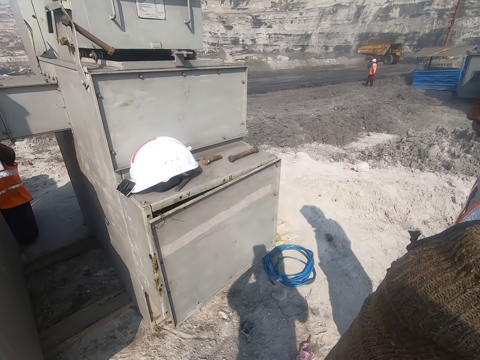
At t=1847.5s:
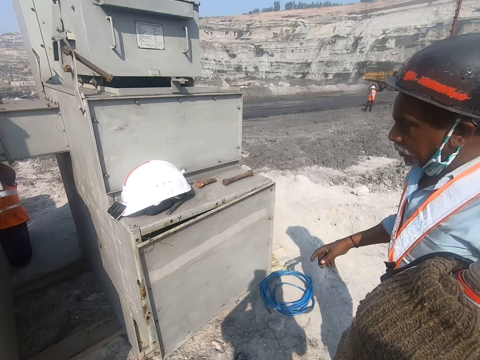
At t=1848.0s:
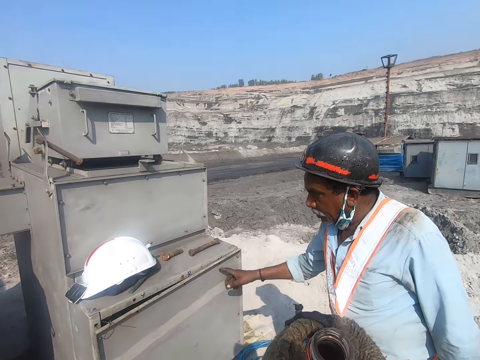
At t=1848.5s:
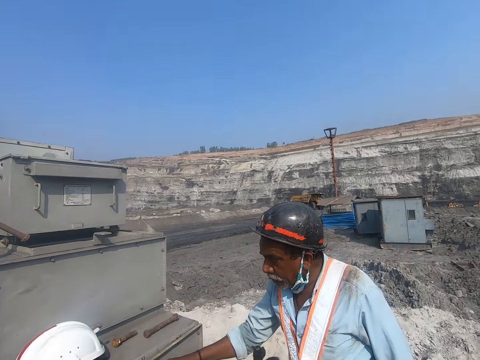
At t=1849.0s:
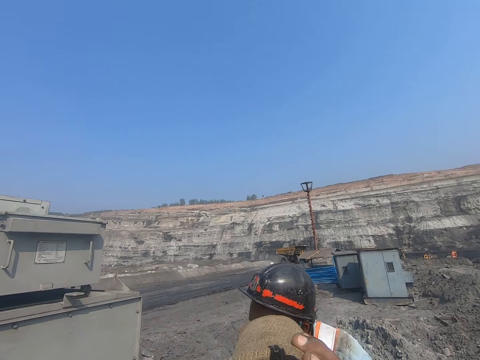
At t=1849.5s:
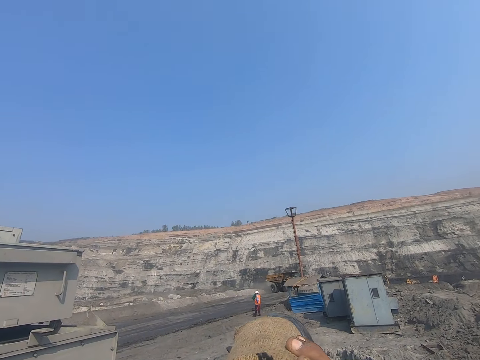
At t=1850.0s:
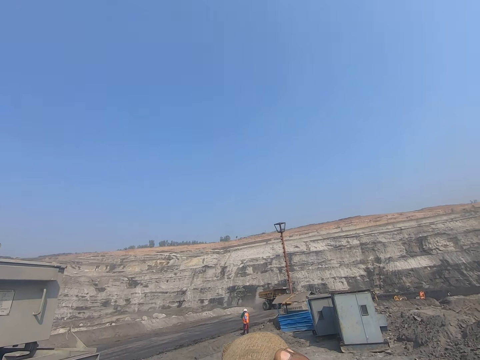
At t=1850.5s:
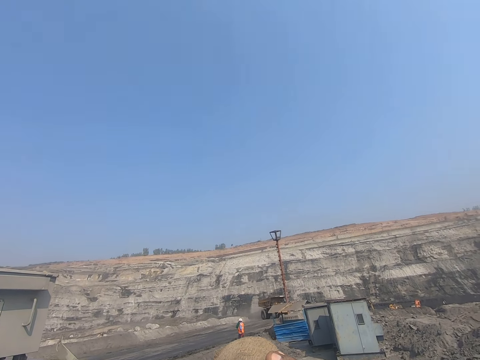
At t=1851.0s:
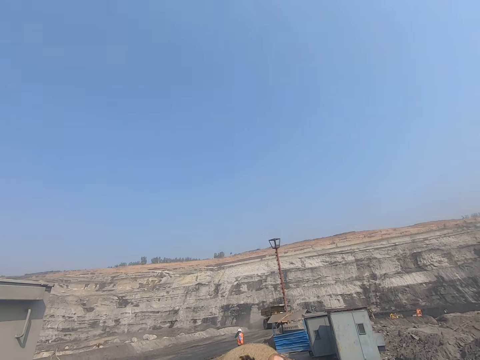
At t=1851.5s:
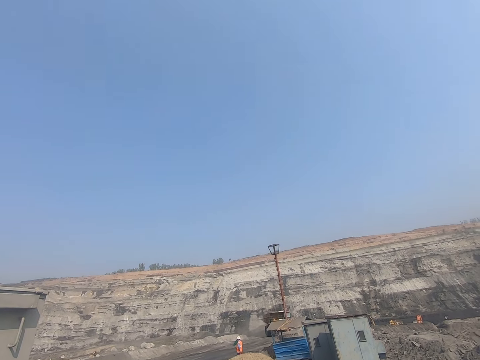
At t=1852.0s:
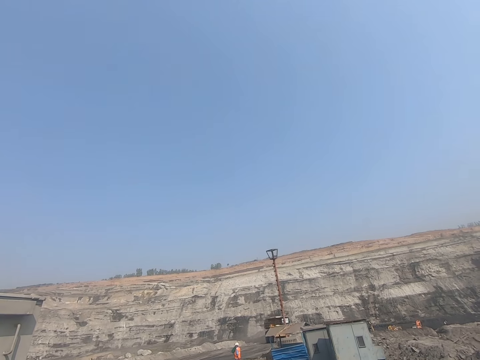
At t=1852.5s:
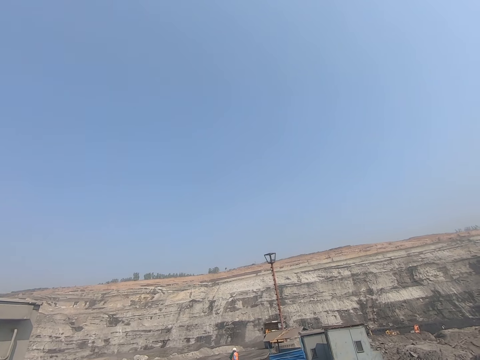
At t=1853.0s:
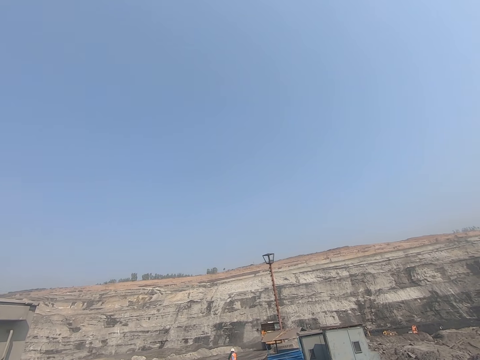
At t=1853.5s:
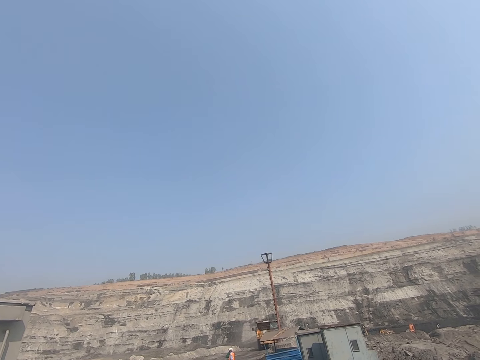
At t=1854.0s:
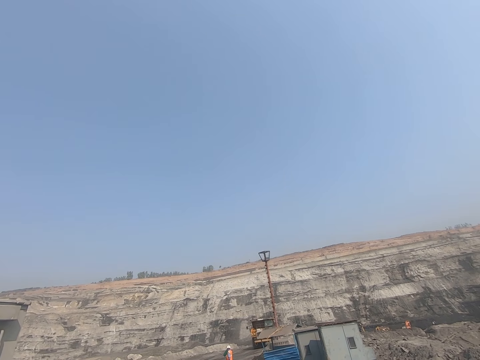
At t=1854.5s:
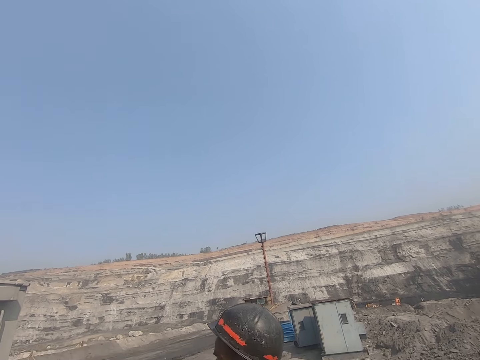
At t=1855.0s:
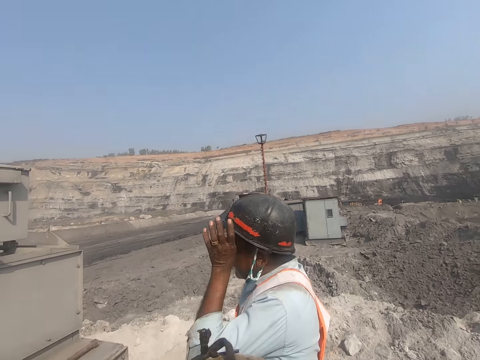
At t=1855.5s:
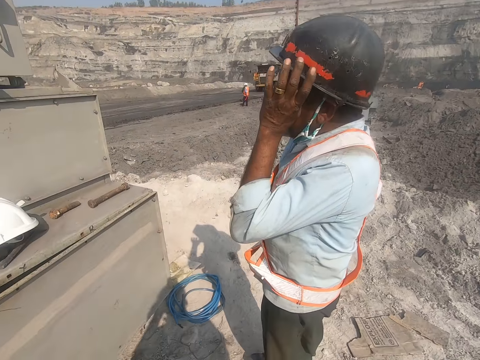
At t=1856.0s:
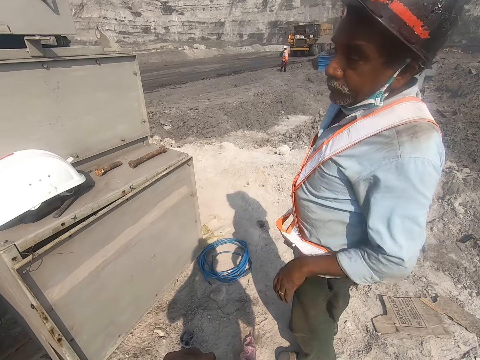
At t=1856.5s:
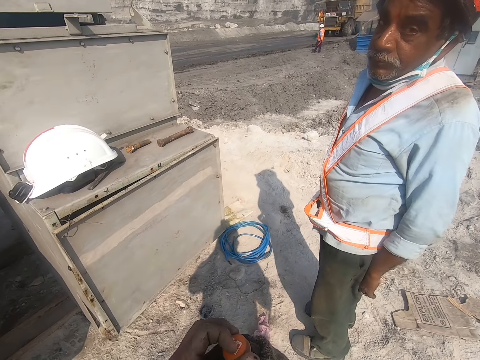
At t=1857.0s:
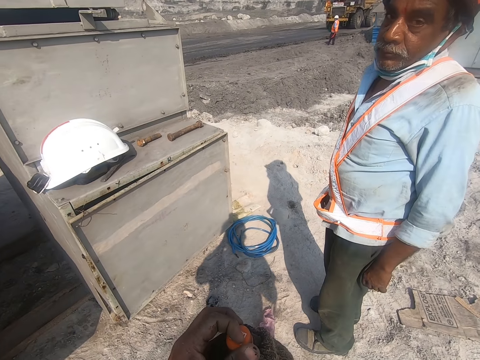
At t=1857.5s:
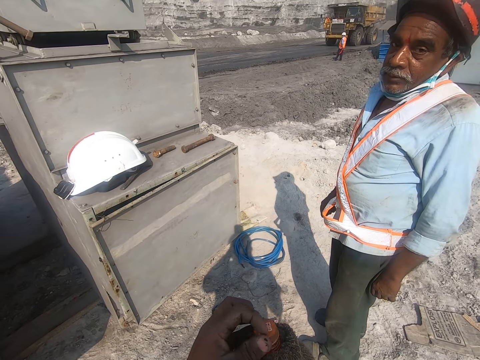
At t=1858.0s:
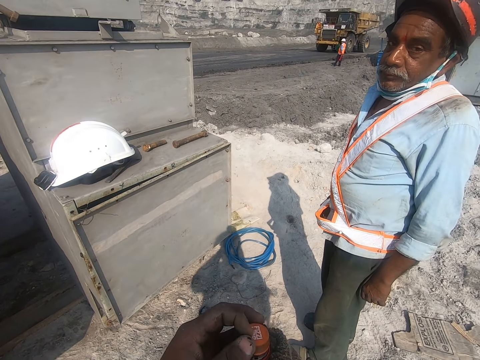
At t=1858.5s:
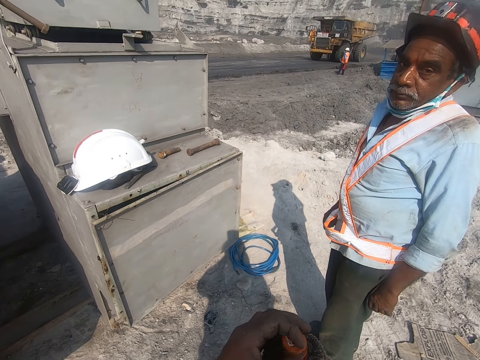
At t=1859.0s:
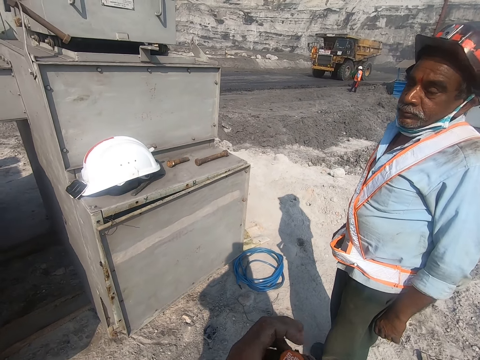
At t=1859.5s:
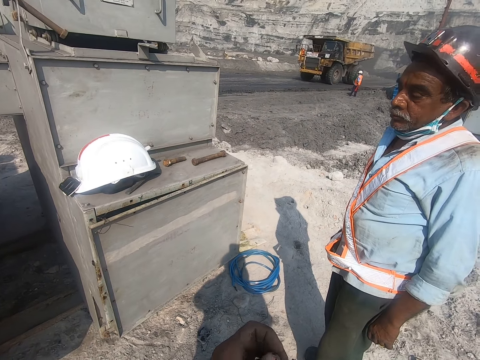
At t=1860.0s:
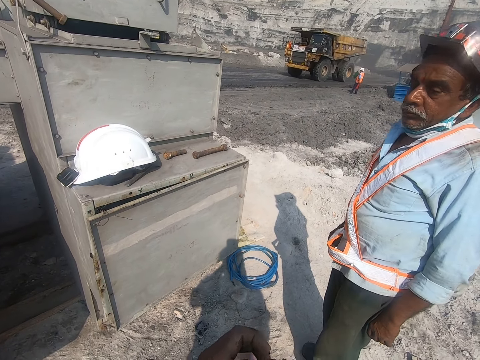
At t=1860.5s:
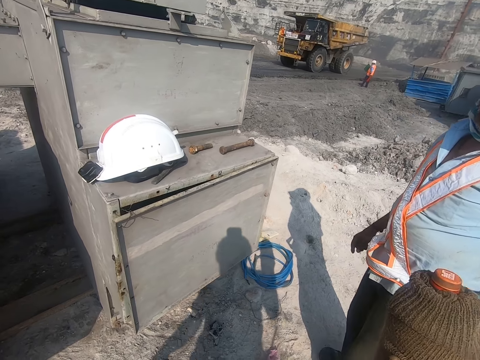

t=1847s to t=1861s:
A man converses with the camera wearer. The camera wearer drinks water. They close the bottle. They converse with the man.

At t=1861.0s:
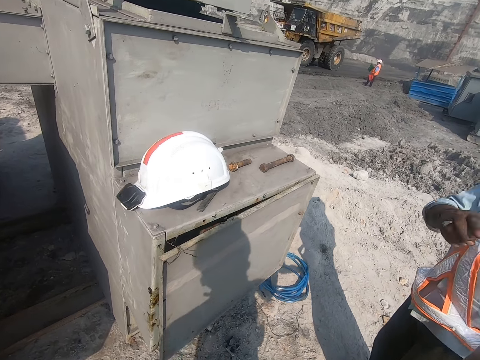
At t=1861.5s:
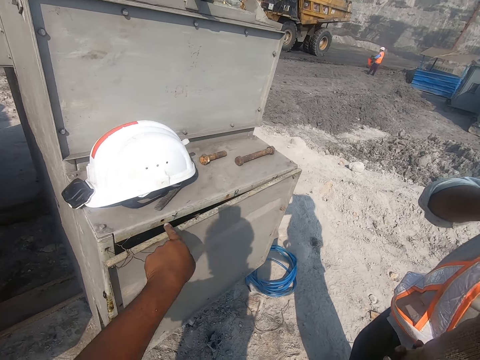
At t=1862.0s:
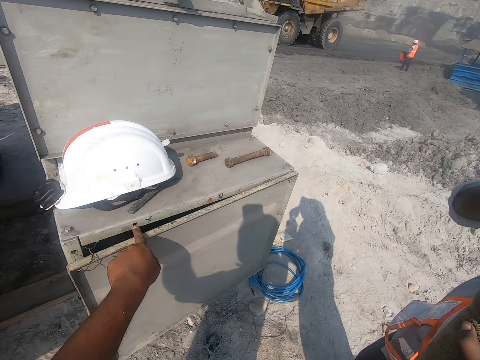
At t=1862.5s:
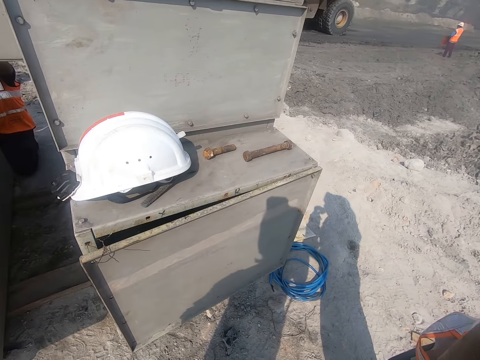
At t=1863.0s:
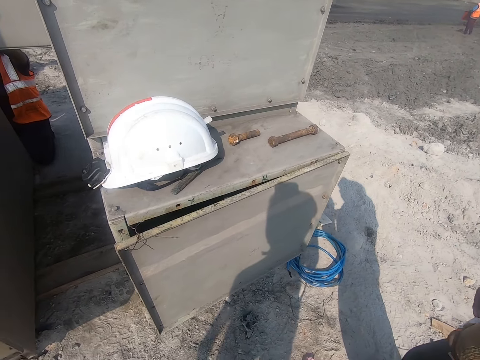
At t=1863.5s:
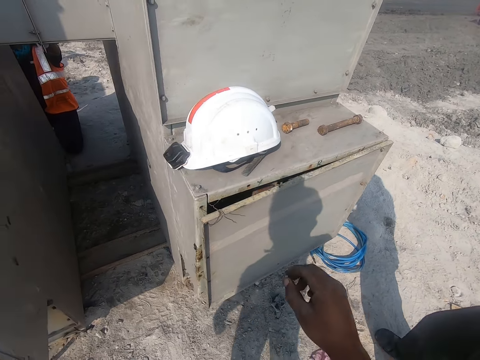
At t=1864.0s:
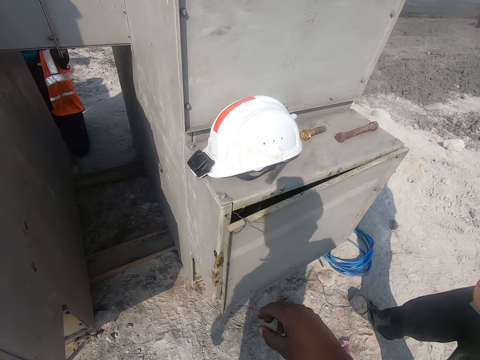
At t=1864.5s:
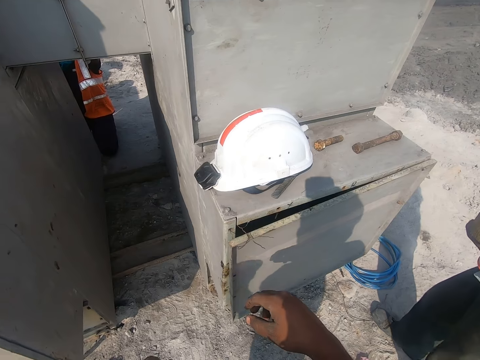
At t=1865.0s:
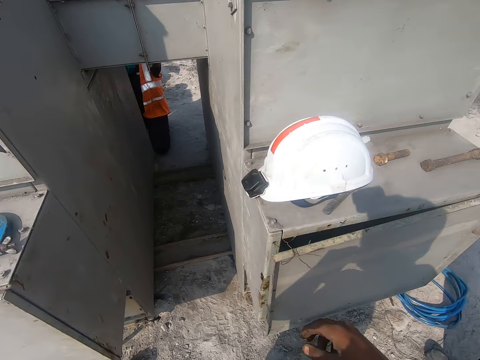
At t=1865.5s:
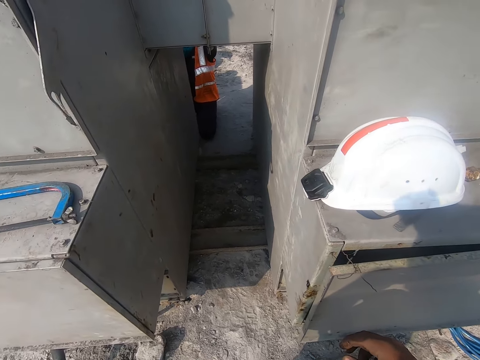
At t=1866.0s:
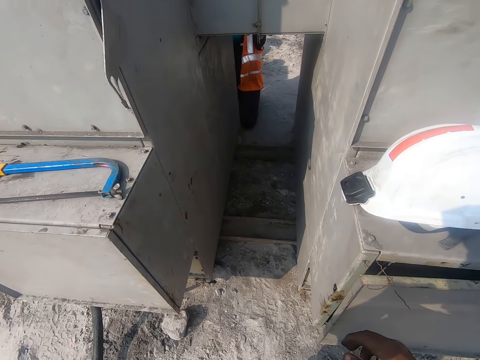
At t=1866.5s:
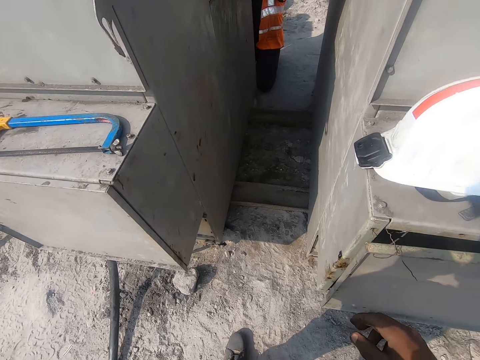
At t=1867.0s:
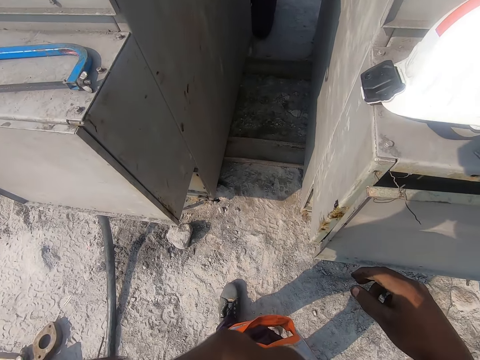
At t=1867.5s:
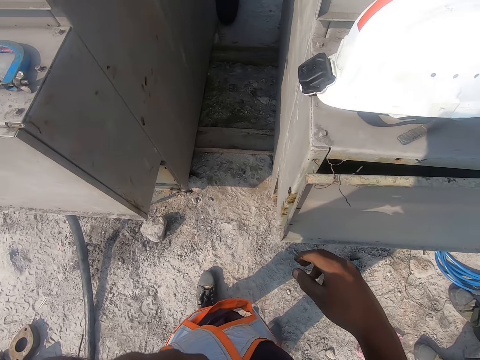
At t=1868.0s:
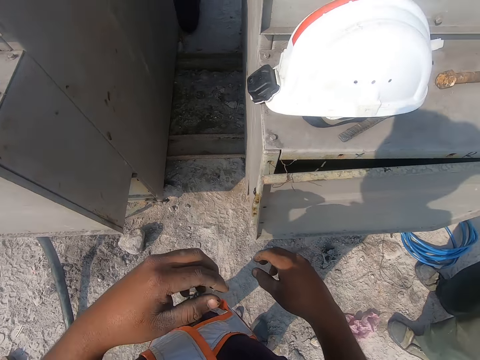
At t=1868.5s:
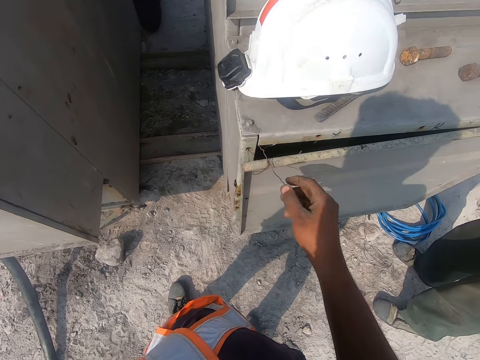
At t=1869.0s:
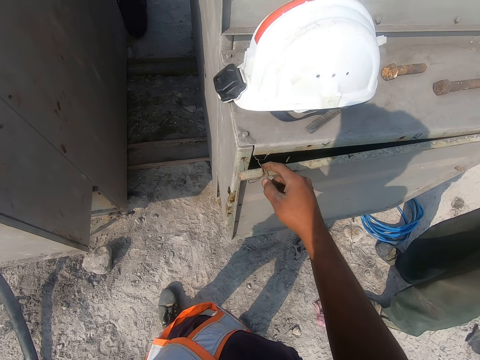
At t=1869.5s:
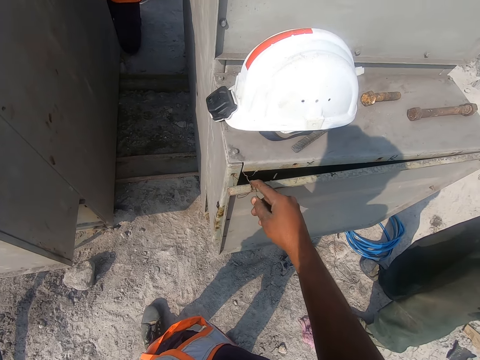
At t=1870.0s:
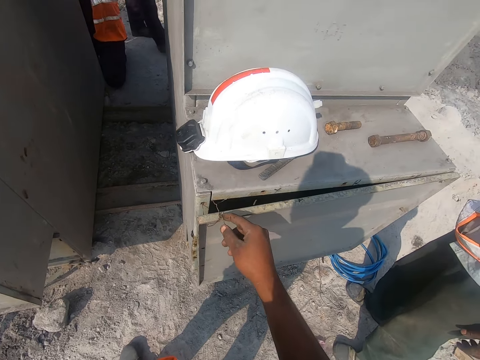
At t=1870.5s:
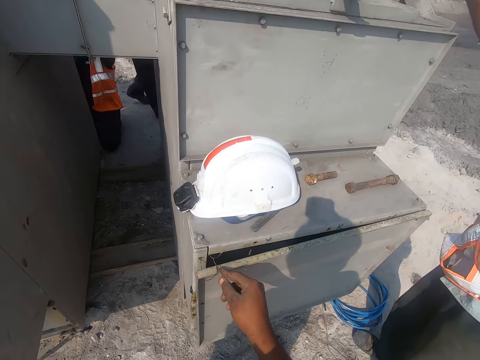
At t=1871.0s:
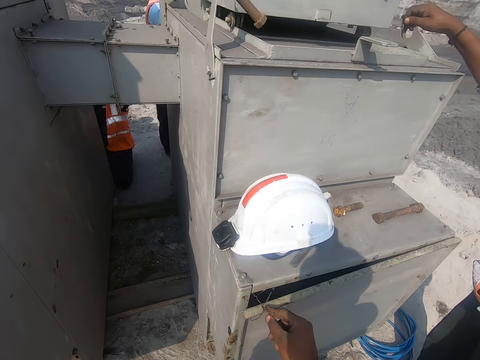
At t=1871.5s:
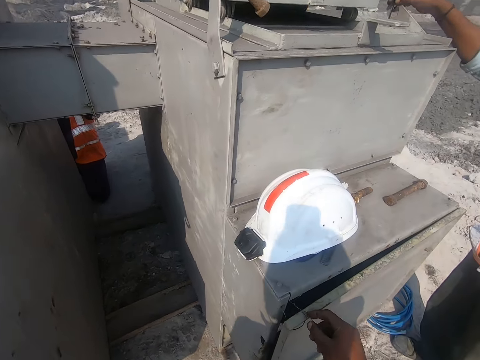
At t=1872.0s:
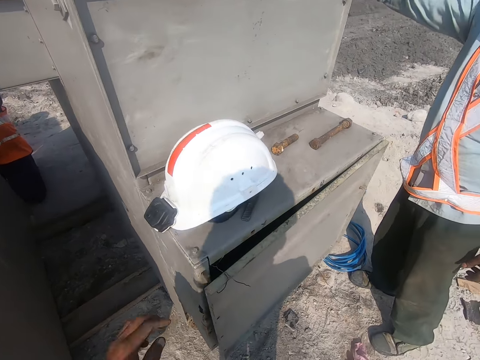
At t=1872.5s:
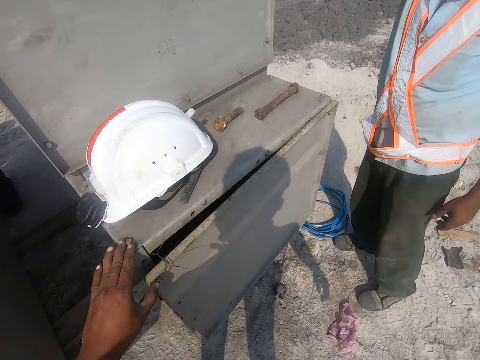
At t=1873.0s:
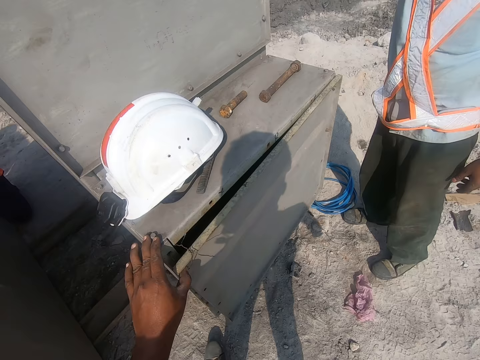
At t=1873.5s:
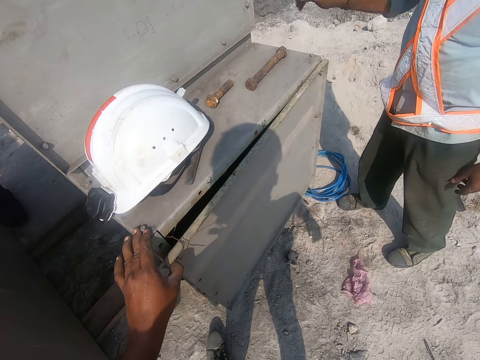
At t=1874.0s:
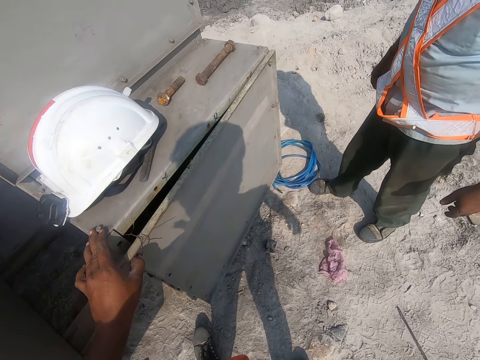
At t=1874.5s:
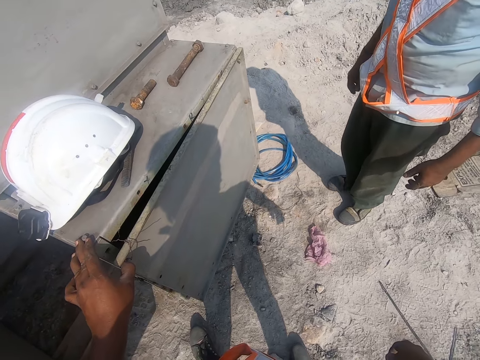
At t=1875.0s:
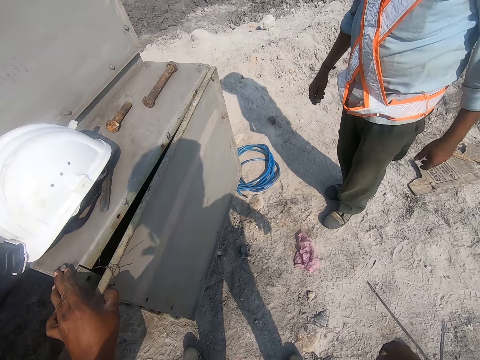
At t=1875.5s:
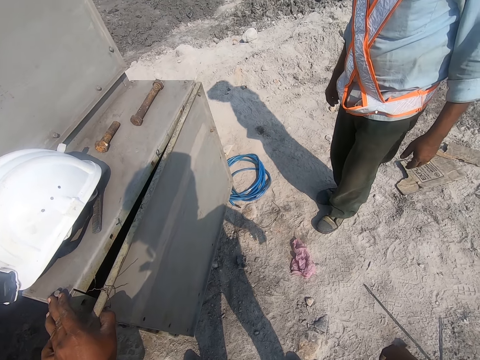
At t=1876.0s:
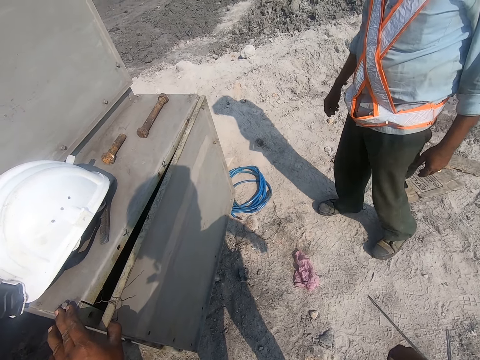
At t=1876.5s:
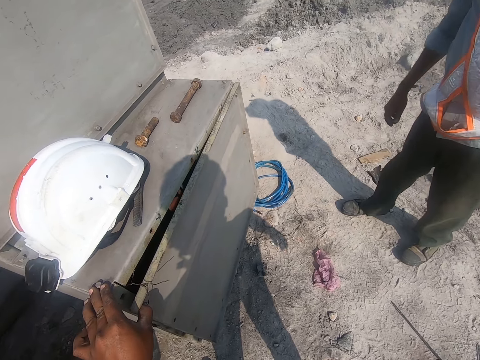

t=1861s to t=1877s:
The camera wearer gestures with his hand. He passes the bottle to a person. He looks at a metal box. He holds the cable wire. He touches a wire on the metallic cabinet door. He converses with the person. He holds the metallic cabinet door with his left hand. The person converses with the camera wearer.
